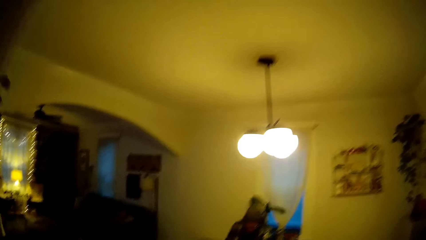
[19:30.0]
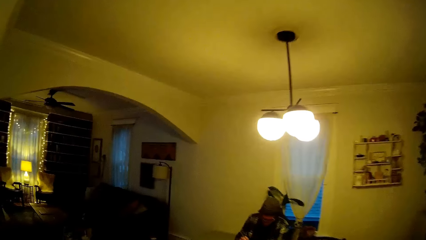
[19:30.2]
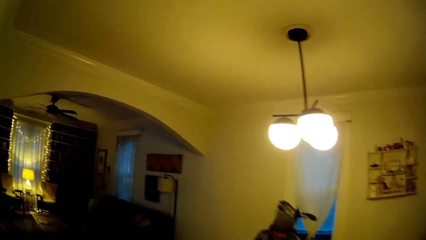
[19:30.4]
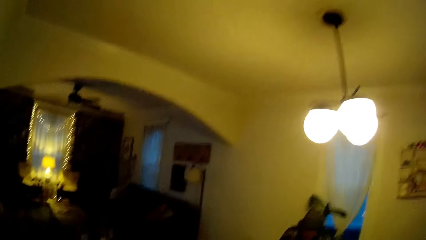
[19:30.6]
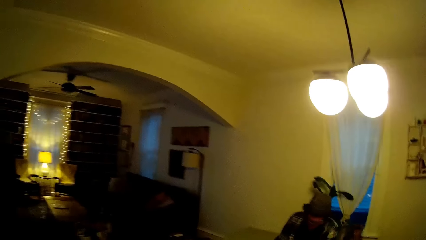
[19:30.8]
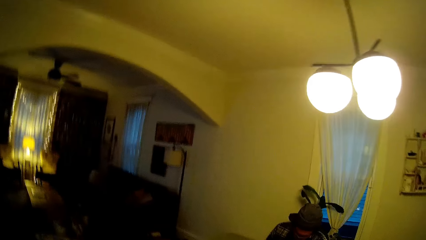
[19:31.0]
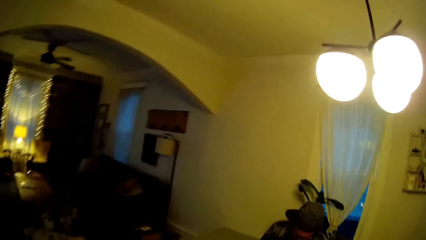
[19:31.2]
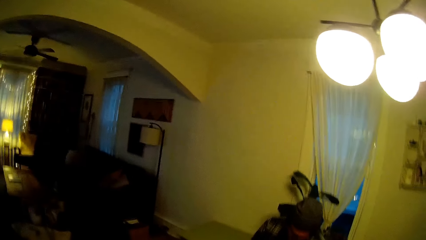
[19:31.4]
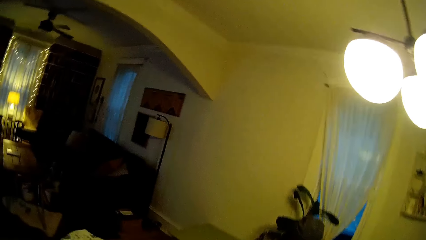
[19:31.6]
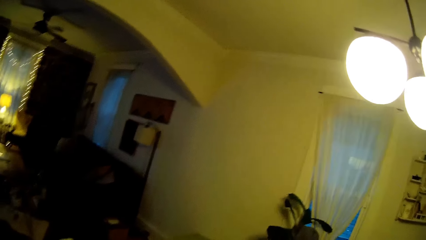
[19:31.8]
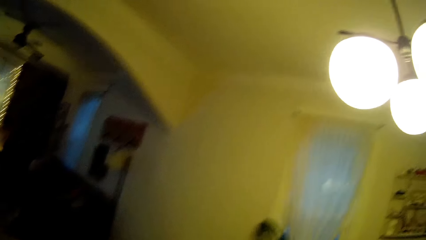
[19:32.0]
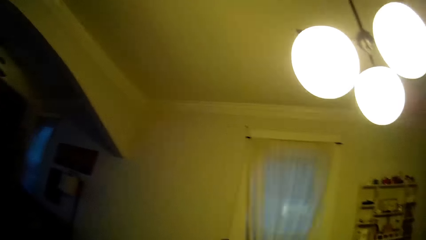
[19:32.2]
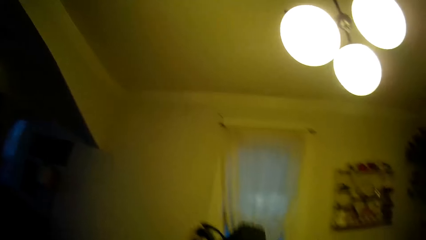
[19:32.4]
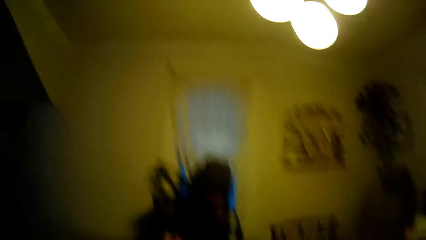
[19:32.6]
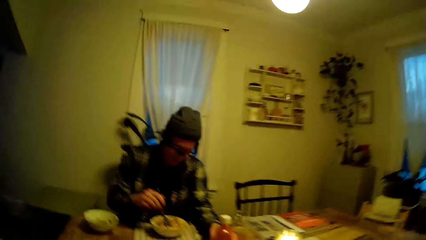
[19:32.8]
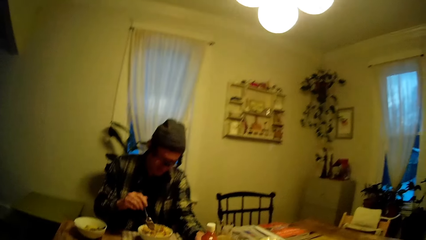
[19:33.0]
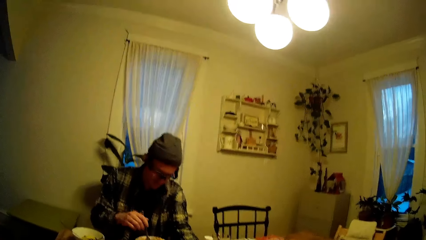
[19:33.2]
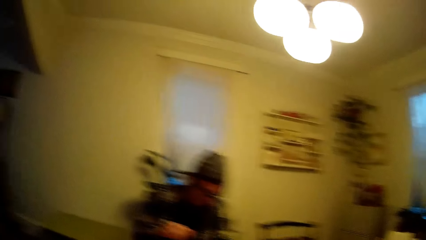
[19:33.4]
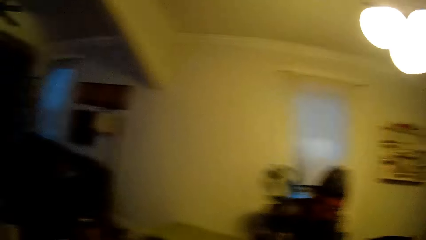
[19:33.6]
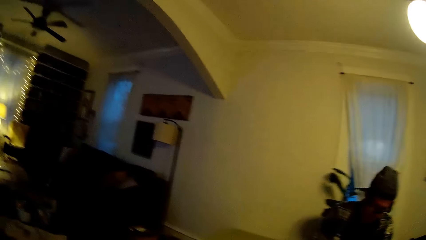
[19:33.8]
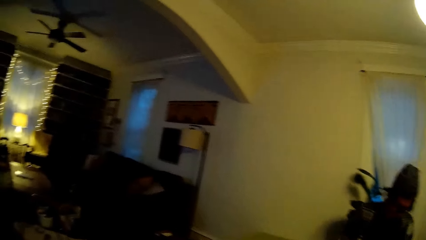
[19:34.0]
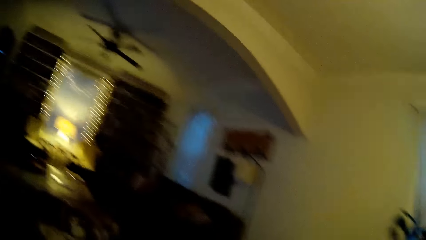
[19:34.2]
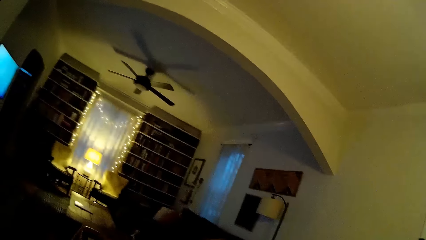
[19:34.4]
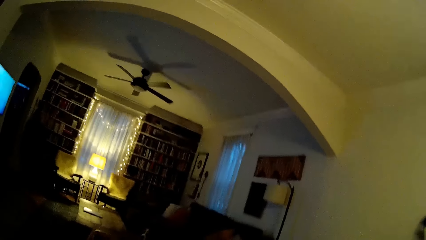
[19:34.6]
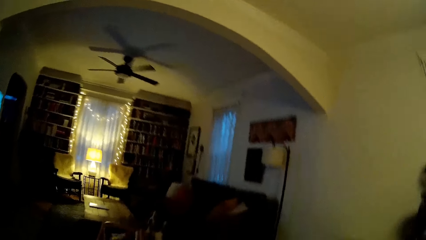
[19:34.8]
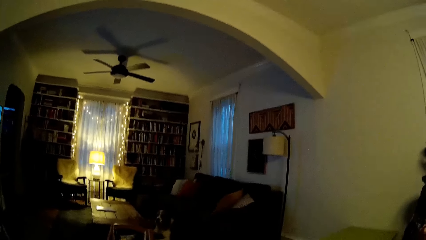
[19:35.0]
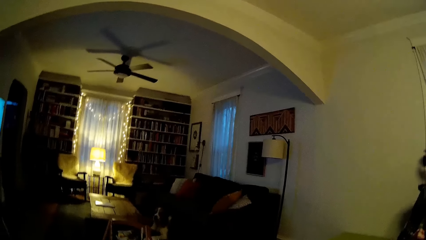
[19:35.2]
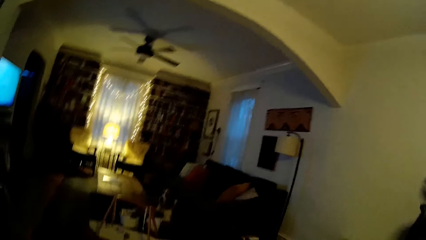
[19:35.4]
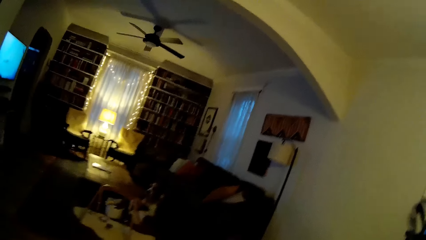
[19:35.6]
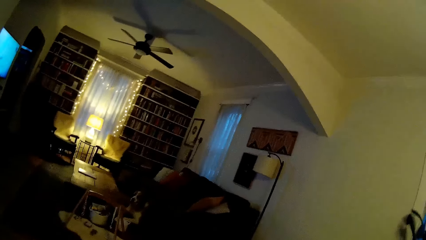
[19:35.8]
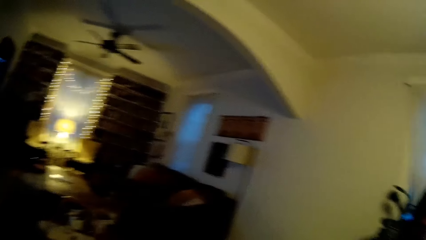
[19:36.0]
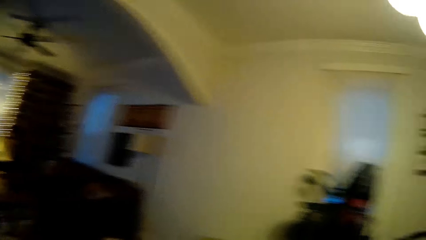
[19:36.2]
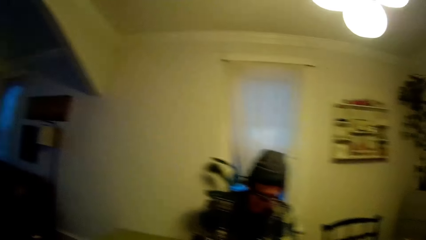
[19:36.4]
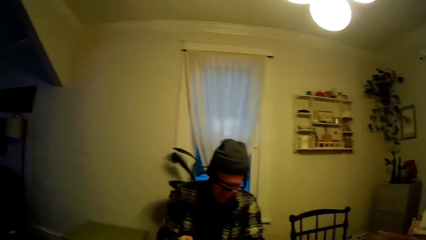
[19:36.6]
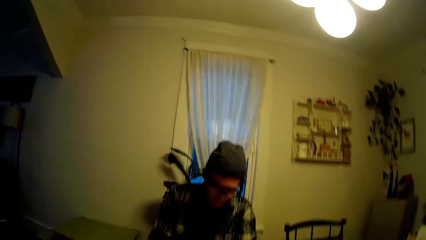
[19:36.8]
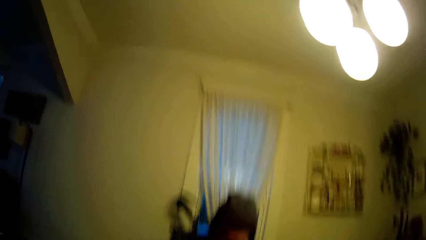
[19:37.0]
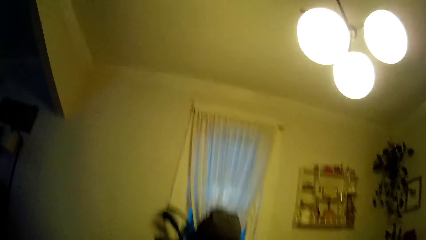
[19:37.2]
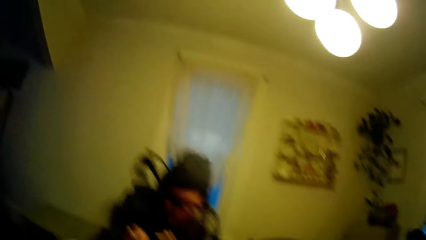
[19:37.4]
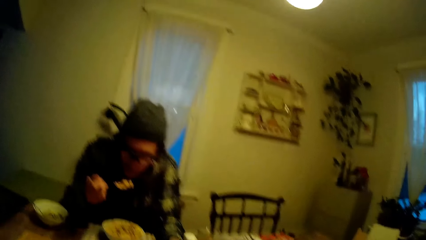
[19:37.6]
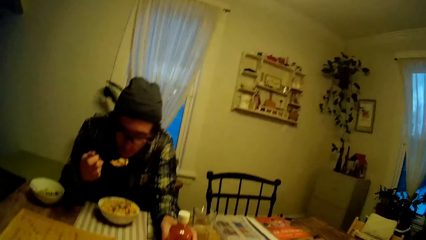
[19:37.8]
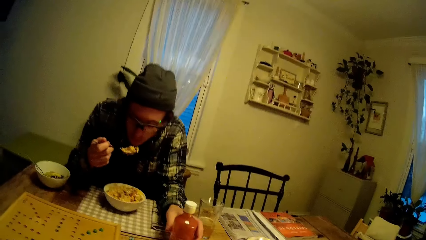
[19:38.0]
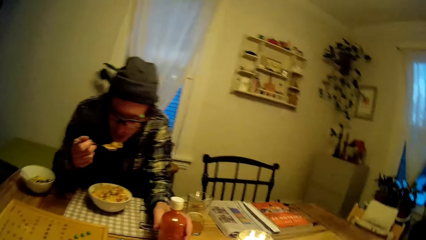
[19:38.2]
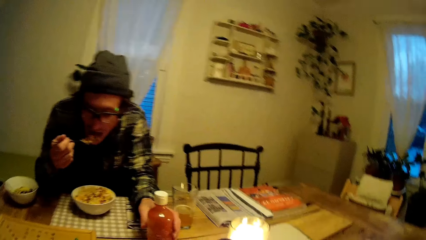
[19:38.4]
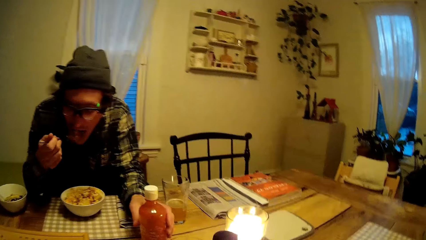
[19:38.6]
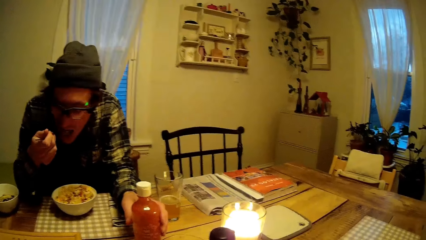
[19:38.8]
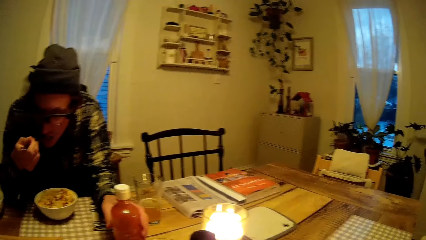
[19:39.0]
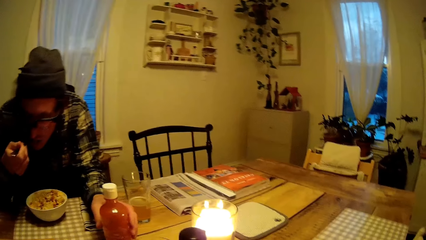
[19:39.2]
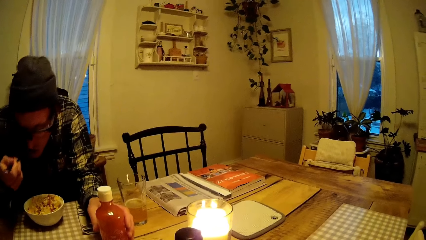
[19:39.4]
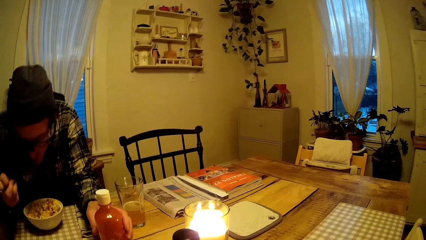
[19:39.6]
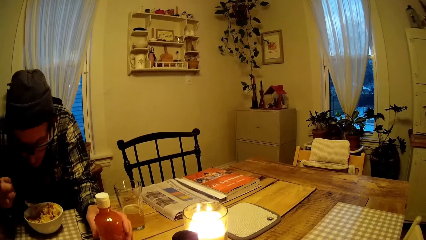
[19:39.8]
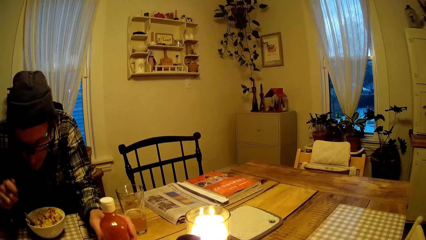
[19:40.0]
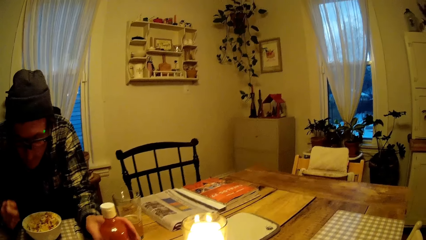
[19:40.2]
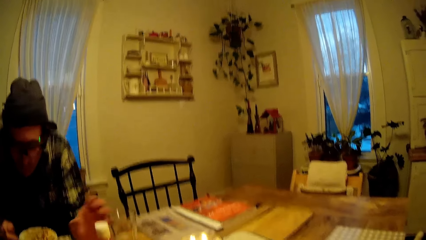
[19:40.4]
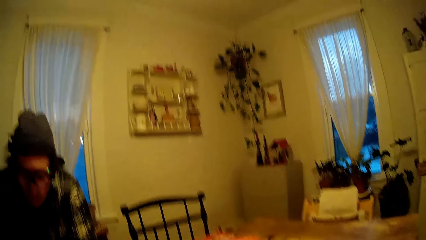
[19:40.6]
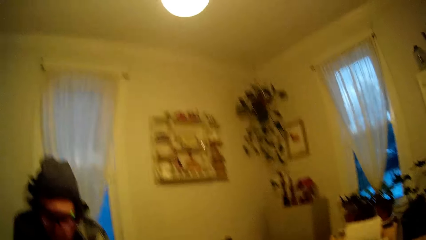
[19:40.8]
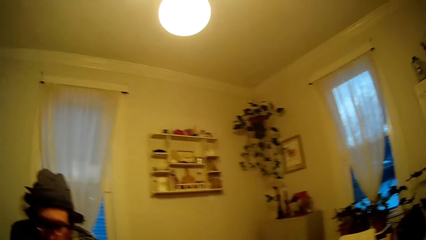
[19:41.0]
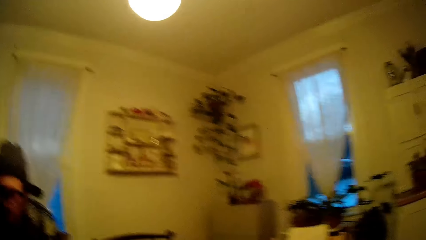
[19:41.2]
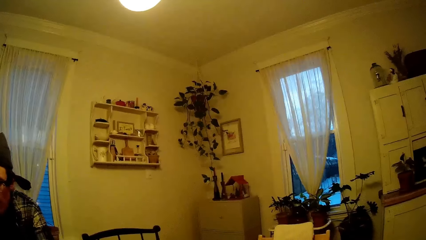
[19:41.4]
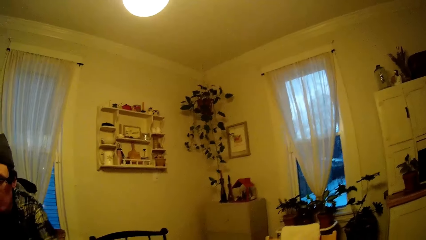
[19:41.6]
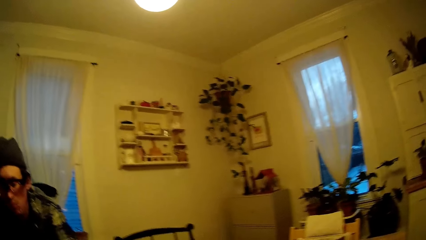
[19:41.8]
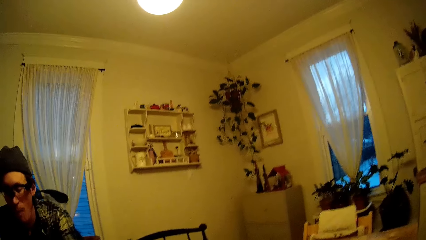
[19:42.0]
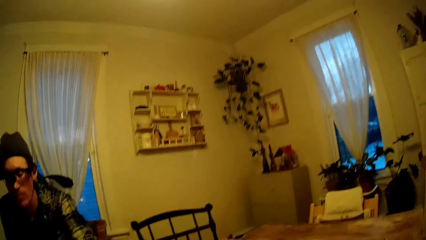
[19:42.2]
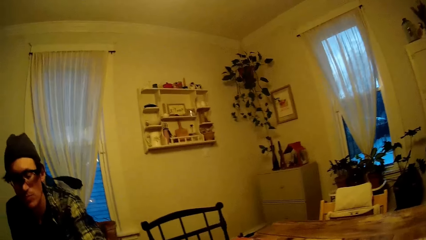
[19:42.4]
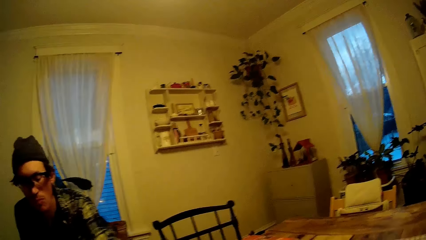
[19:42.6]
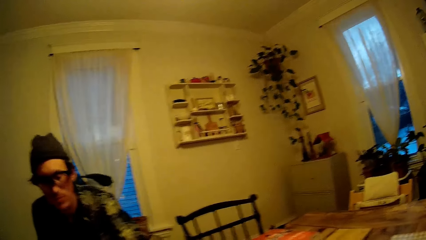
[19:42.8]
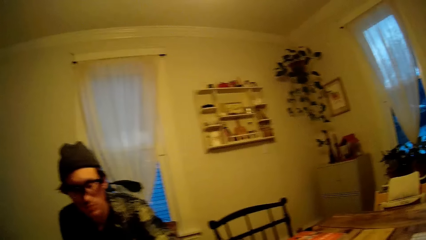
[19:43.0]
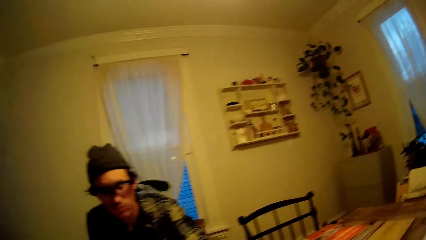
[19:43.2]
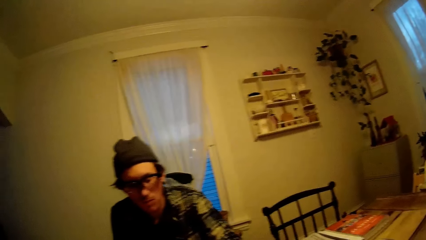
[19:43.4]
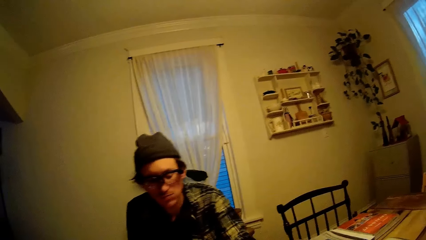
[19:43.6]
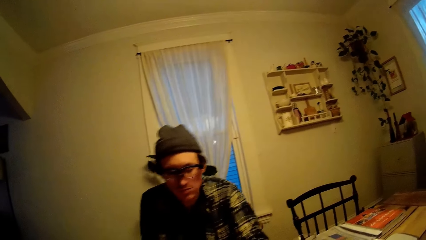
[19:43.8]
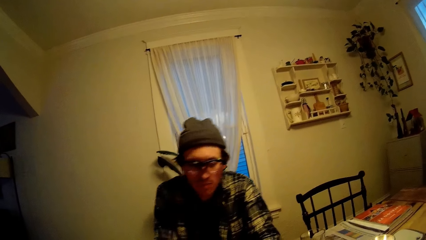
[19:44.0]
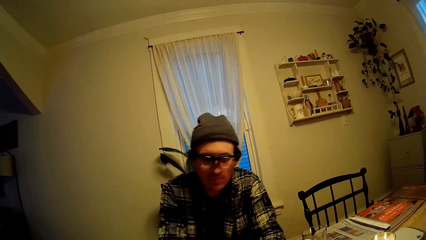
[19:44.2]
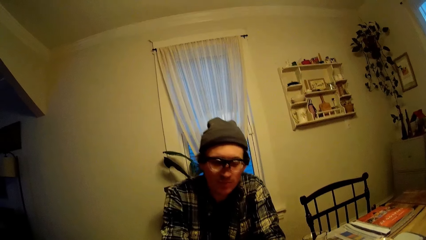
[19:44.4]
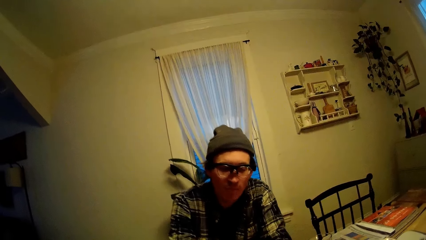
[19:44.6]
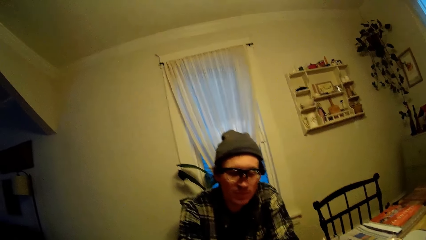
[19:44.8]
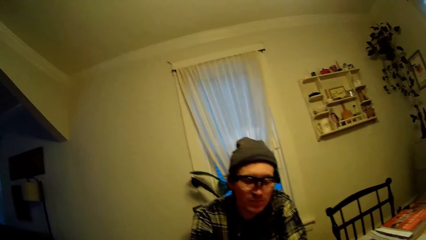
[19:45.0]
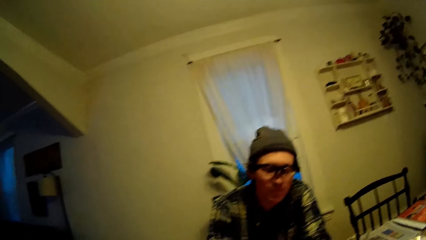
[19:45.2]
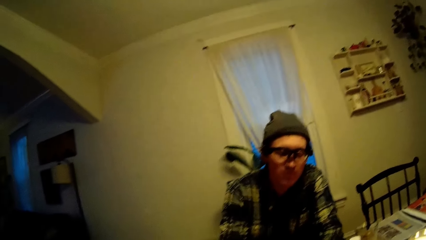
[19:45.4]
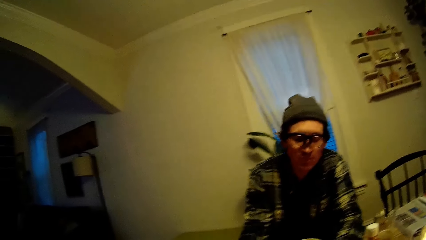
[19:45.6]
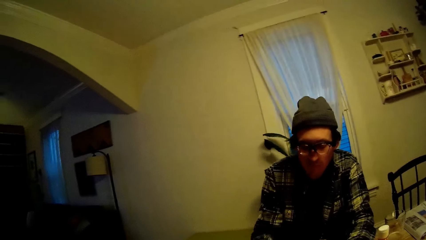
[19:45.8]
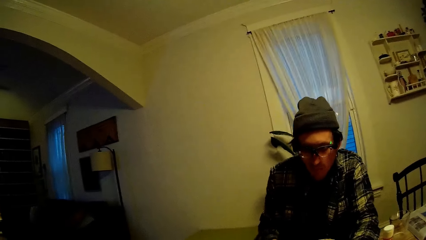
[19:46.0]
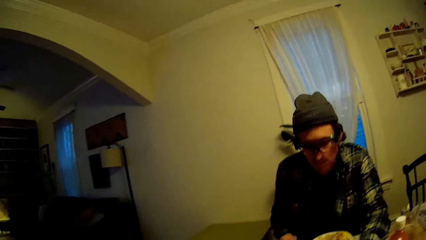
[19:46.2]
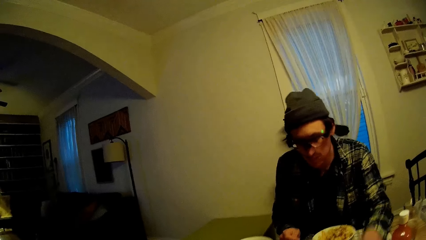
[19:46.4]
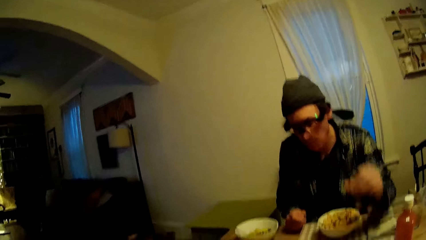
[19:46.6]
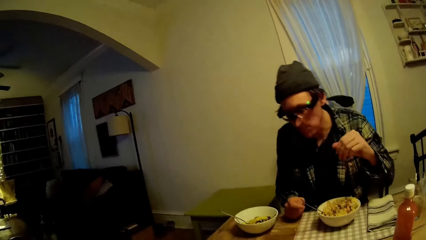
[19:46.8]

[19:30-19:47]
The camera wearer walks out of the kitchen. He sits on the dining chair. The man stirs the food in the plate with the fork in his right hand. The camera wearer looks around. He talks to the man. He puts a portion of food in his mouth in his right hand. The man eats and holds a sauce bottle. The camera wearer talks to the man. The man drops the fork in his right hand in the plate of food. The man removes his left hand from the table. The man plays.
